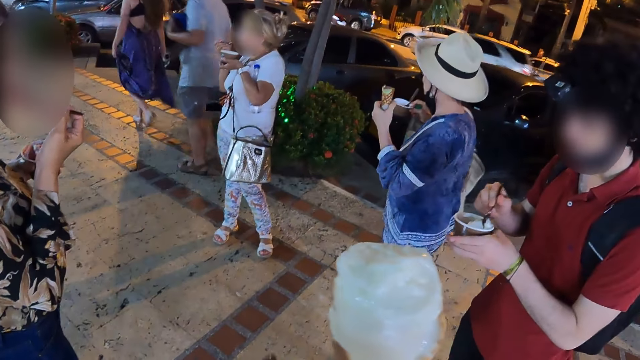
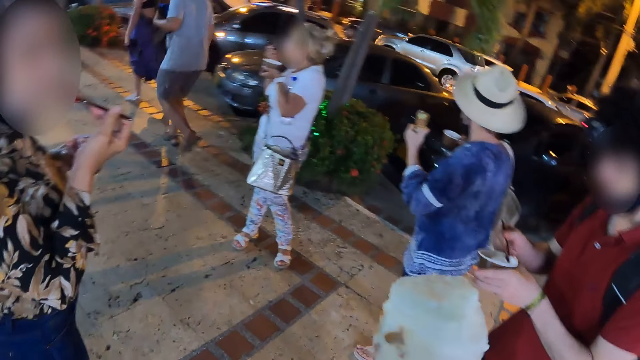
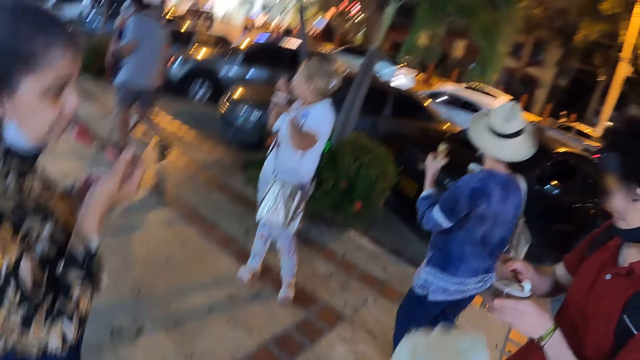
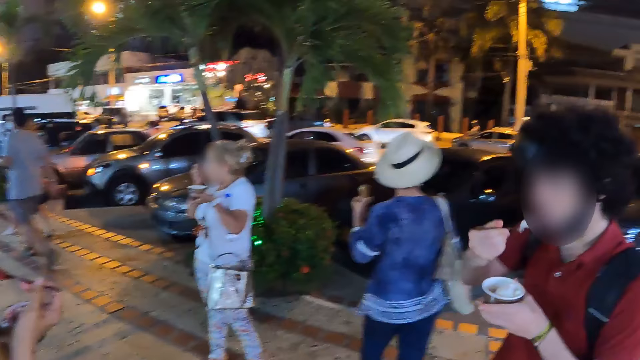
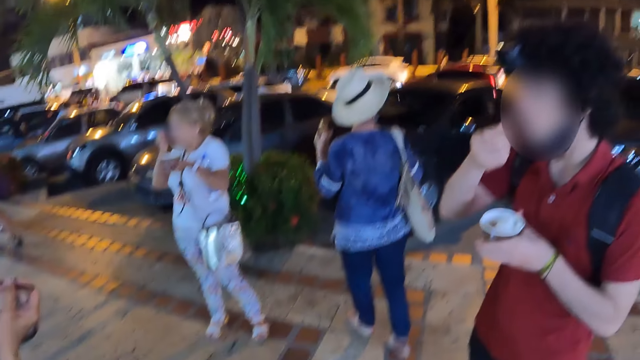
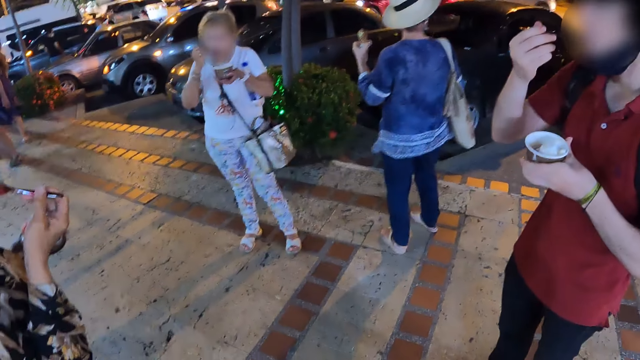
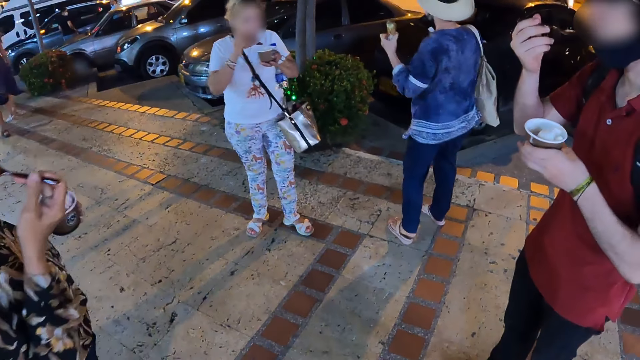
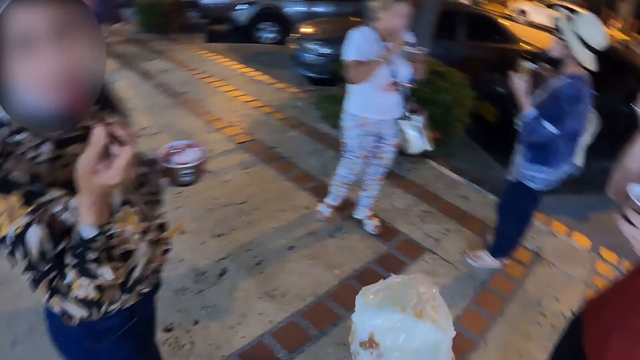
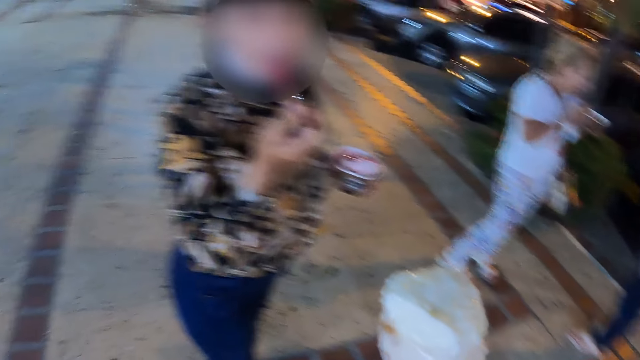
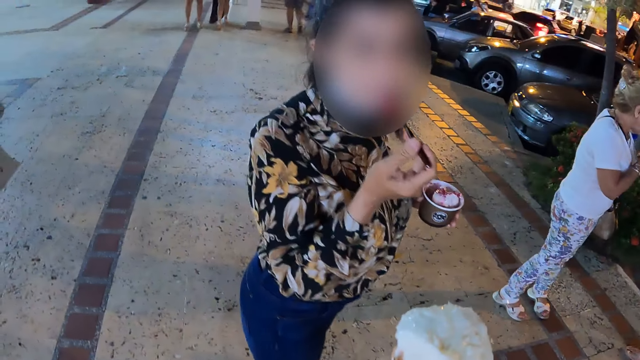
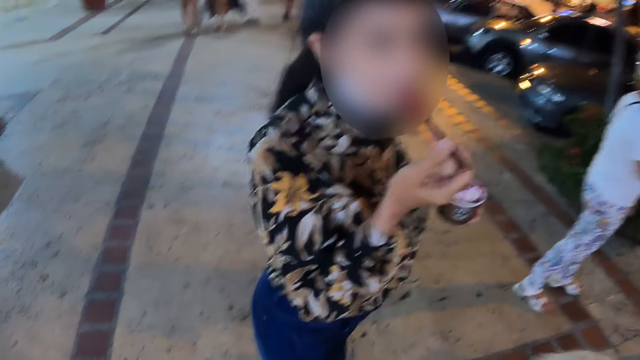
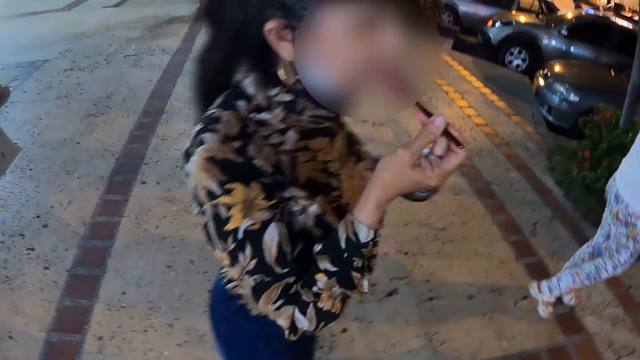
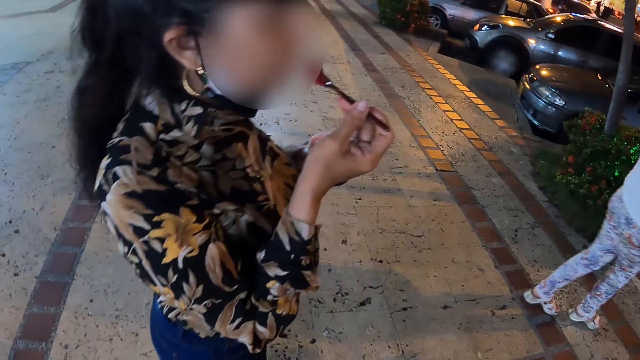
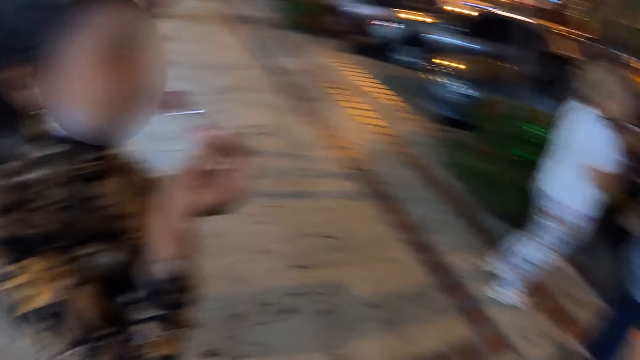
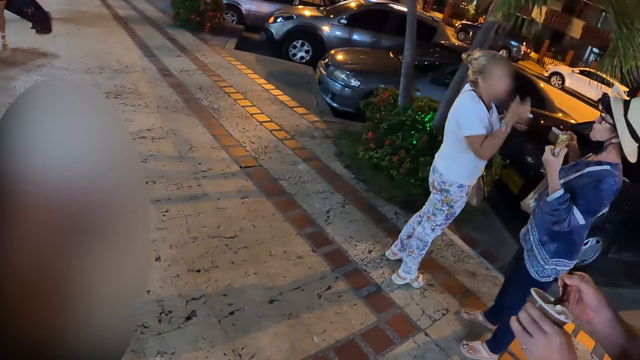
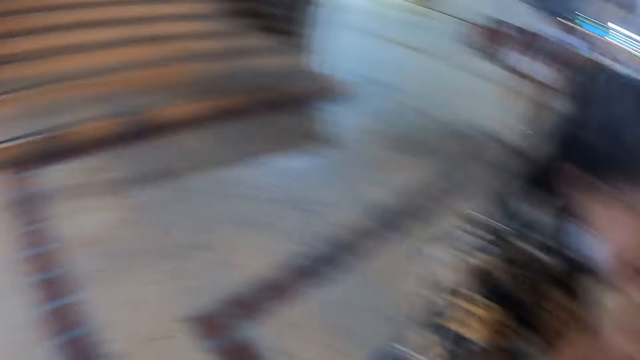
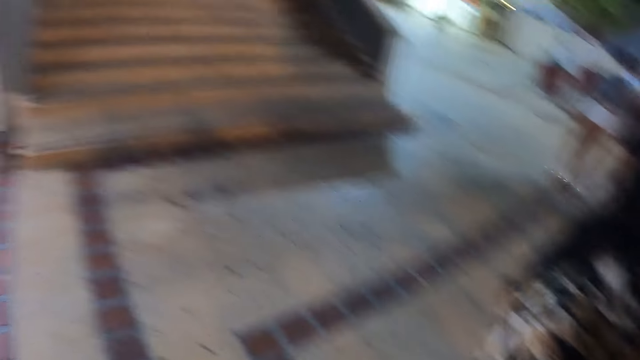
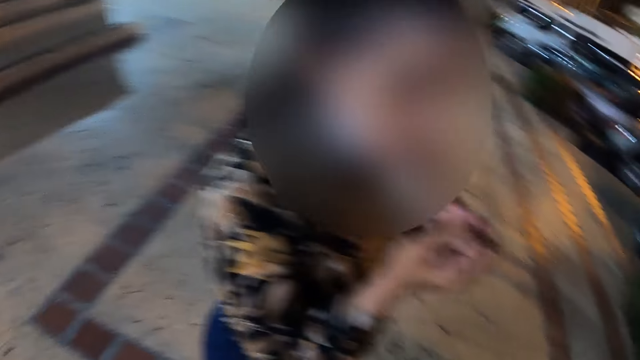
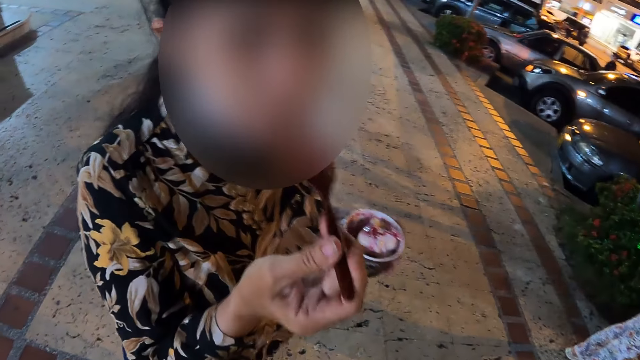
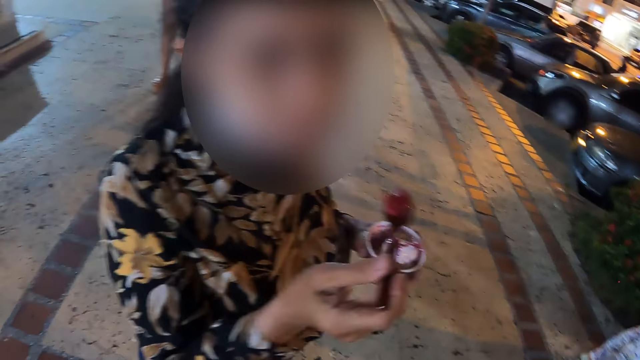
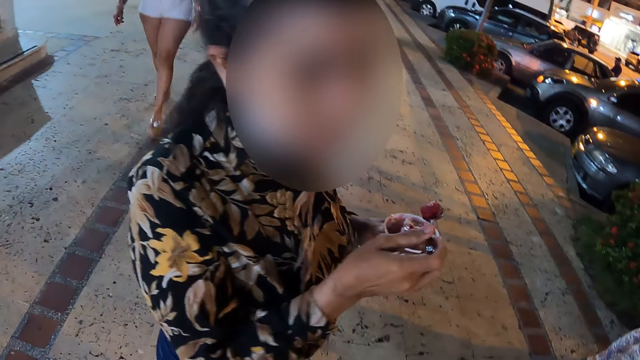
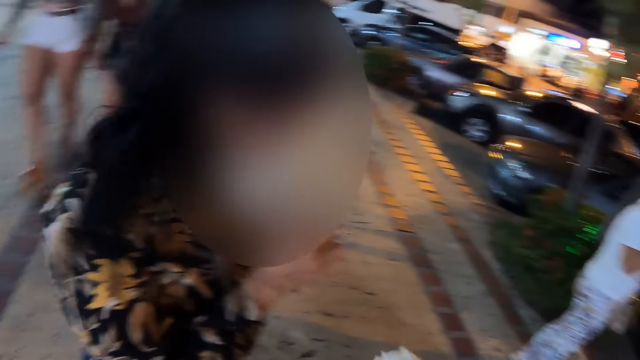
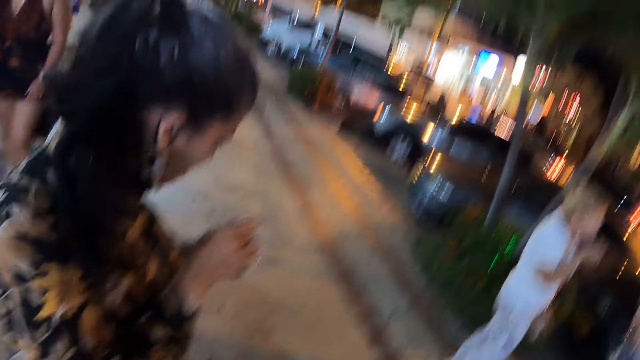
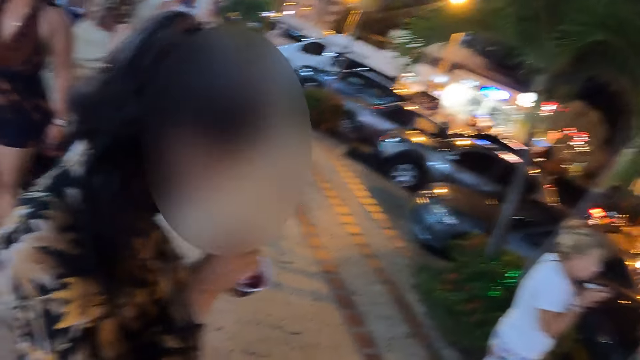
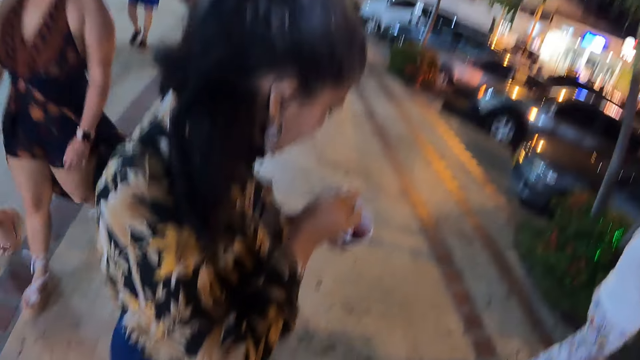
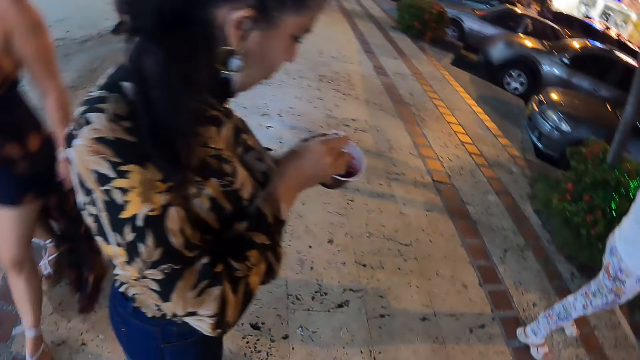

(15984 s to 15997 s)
The camera wearer looks at the ice cream. They take the ice cream. A man eats the ice cream. The camera wearer looks around. They hold the ice cream. They look at a woman. They look at the stairs. They look at the woman. The woman scoops the ice cream.

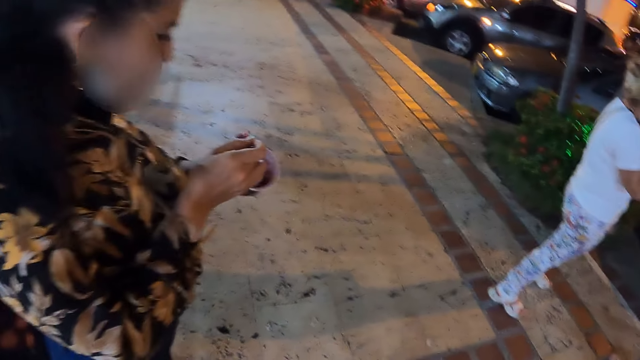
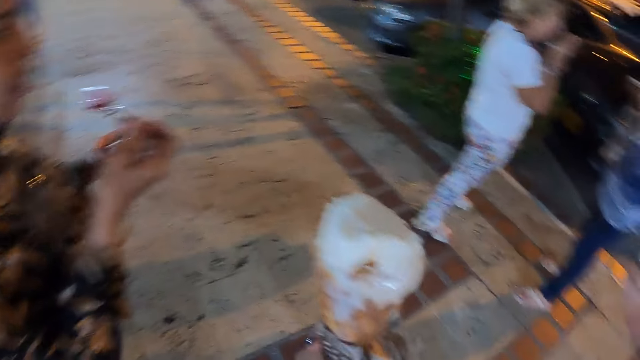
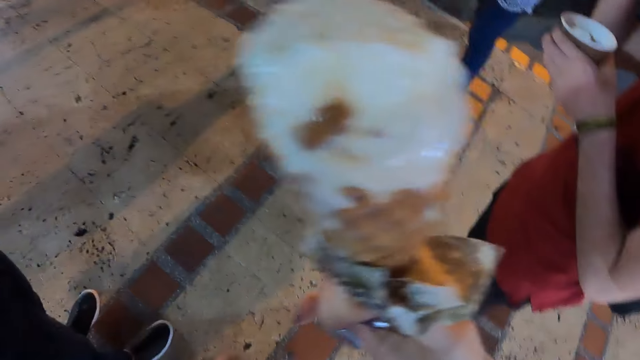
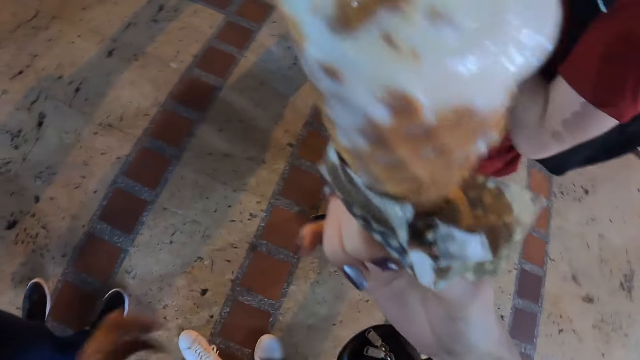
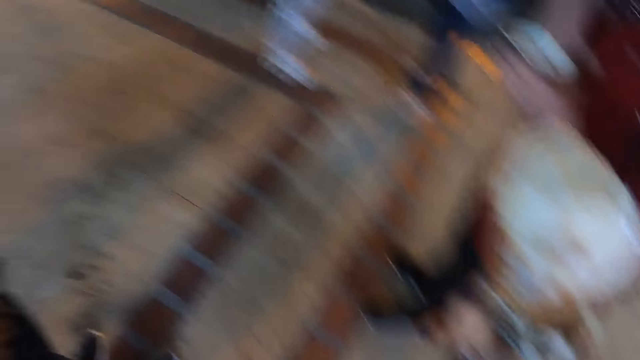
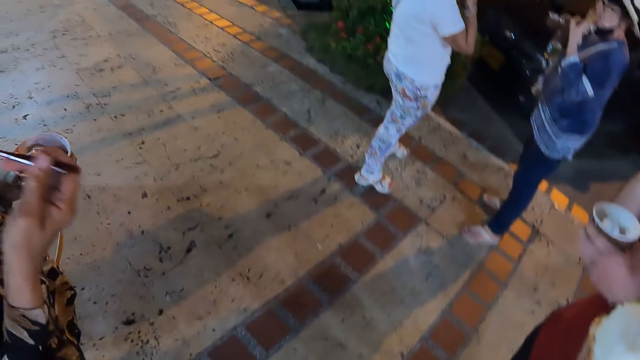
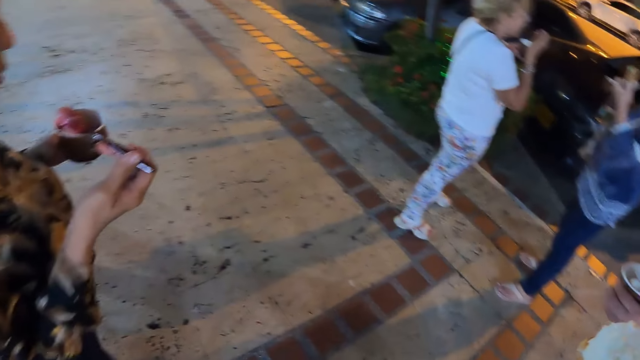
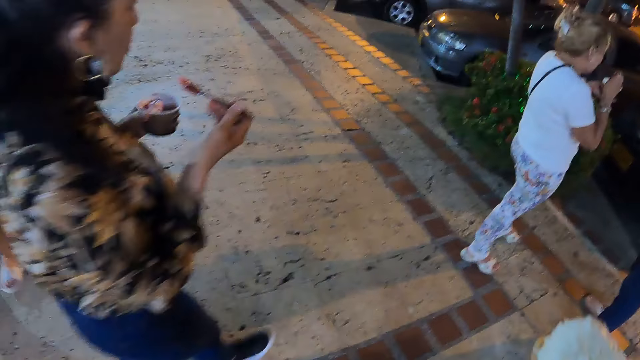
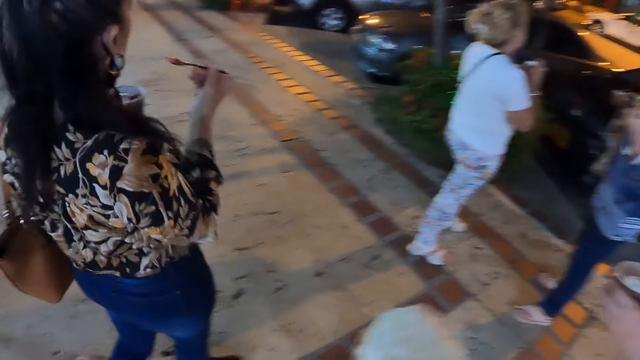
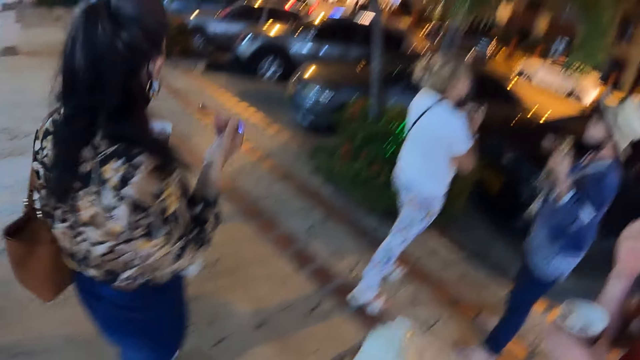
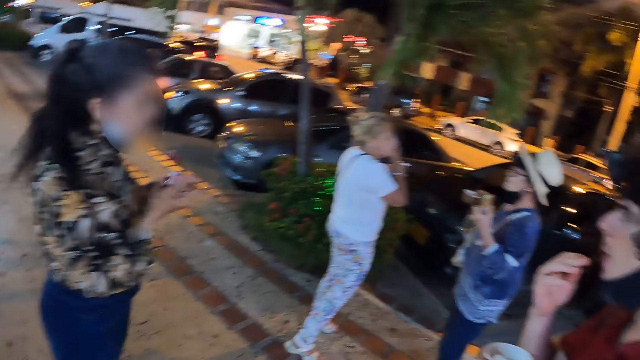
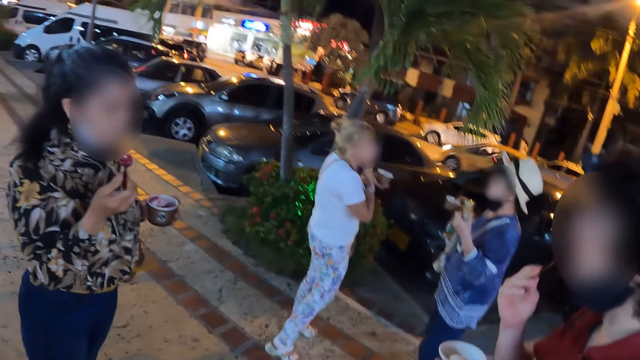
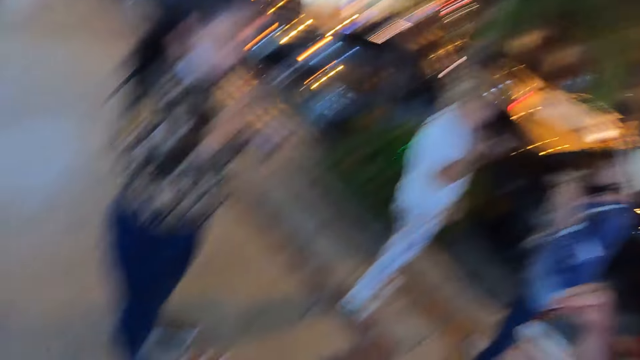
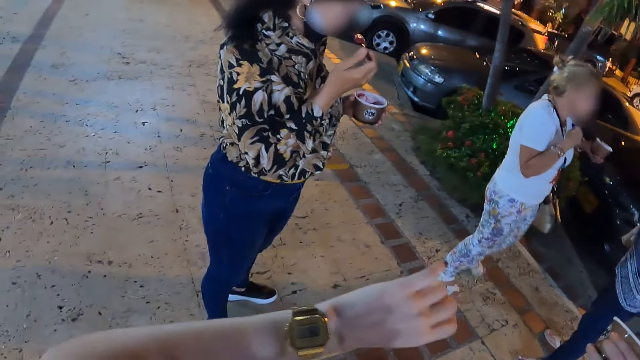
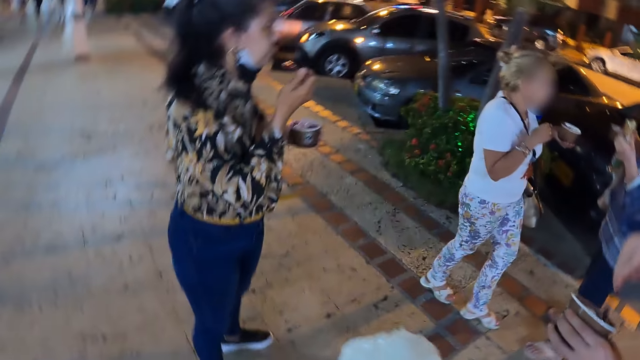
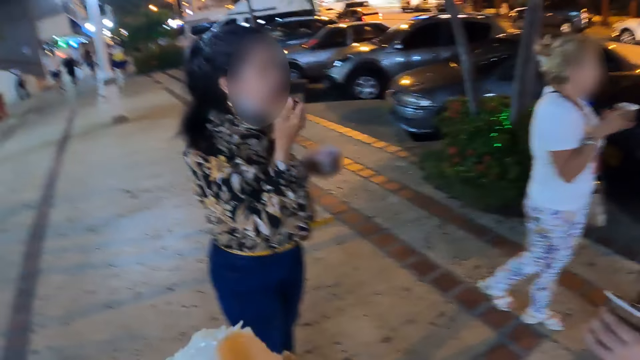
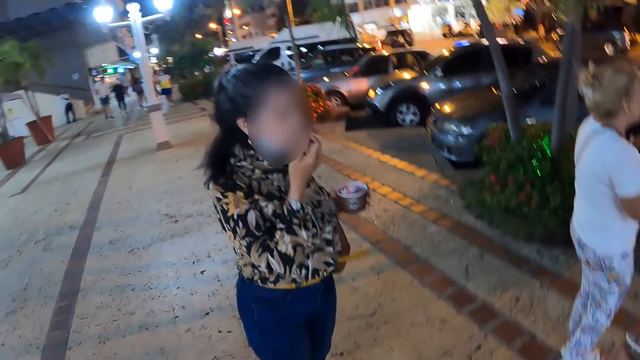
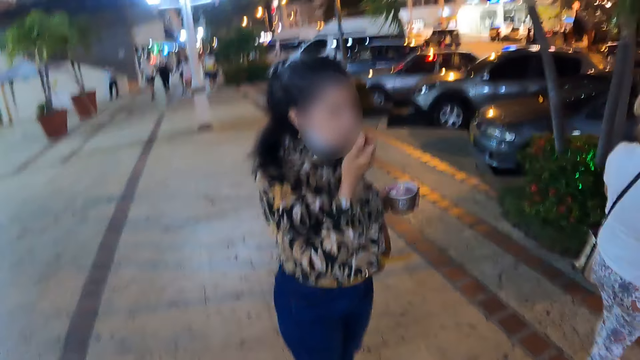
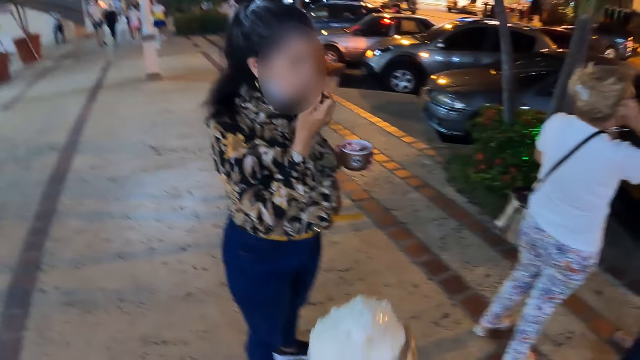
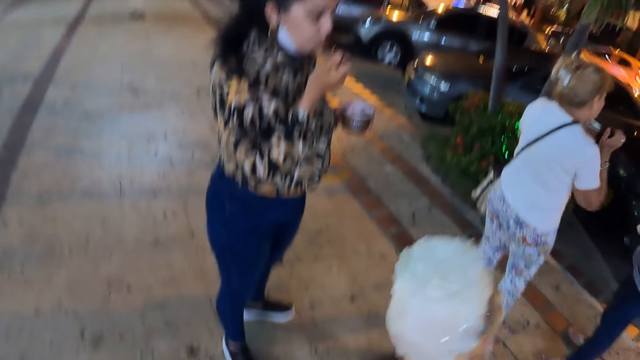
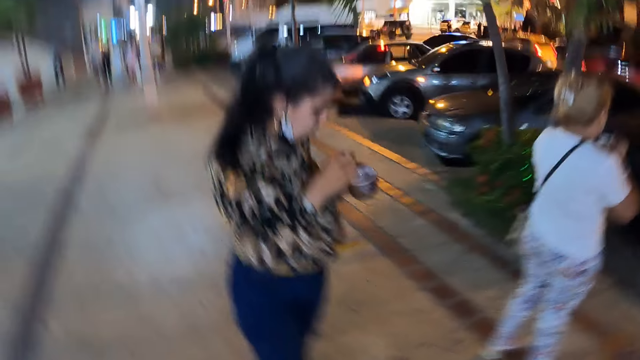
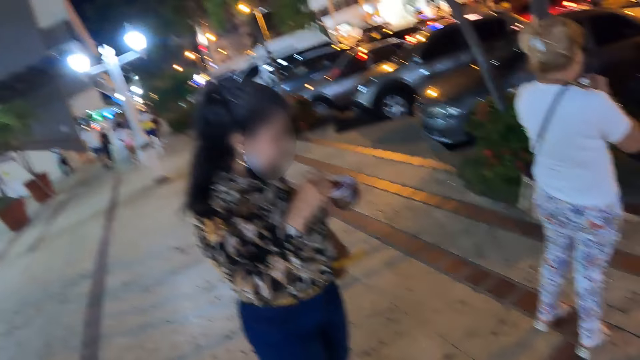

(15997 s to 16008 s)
A woman eats the ice cream. The camera wearer lifts the ice cream. He holds the ice cream cone. He looks around. The woman holds the spoon and walks on the sidewalk. The camera wearer lifts his hand. He looks at the watch. The woman eats the ice cream. The camera wearer looks around. He looks at the woman.
